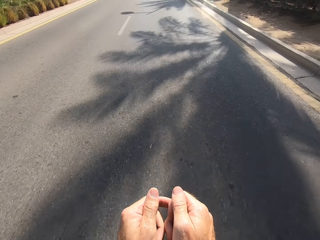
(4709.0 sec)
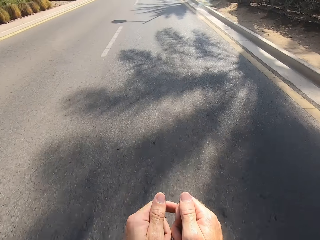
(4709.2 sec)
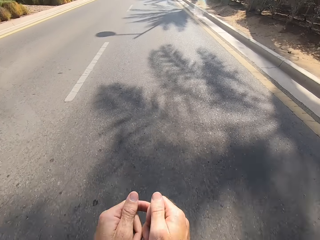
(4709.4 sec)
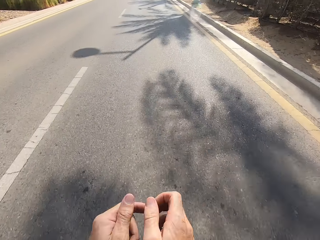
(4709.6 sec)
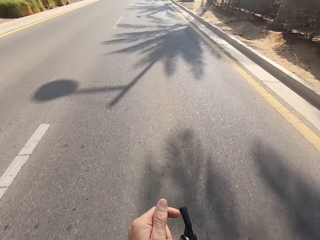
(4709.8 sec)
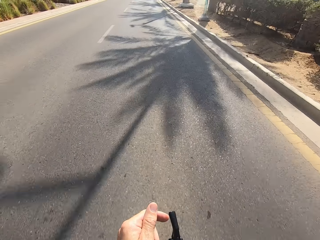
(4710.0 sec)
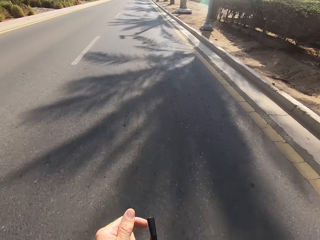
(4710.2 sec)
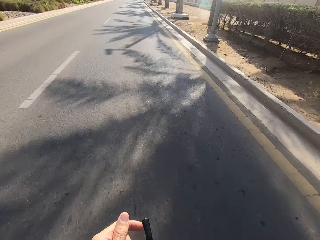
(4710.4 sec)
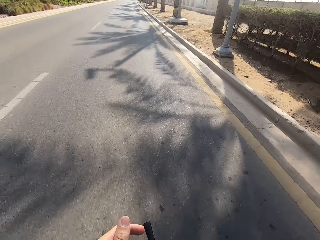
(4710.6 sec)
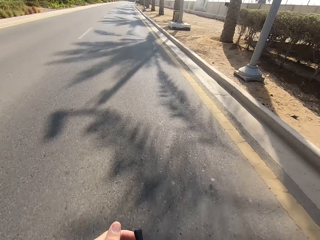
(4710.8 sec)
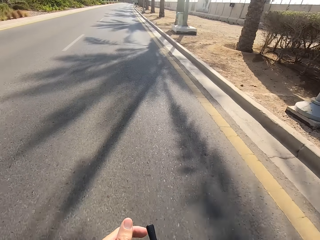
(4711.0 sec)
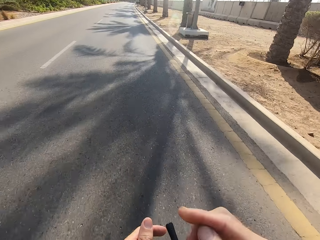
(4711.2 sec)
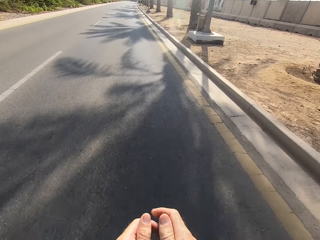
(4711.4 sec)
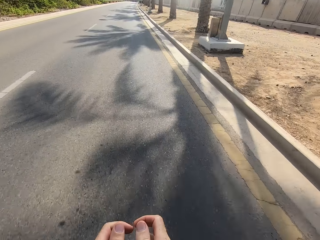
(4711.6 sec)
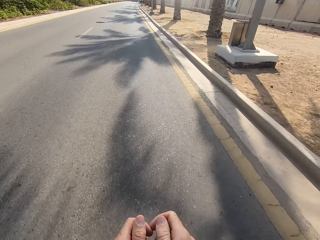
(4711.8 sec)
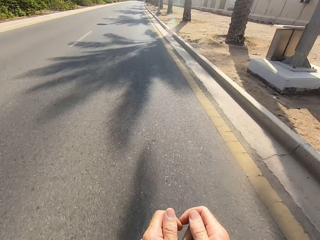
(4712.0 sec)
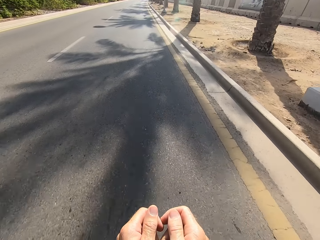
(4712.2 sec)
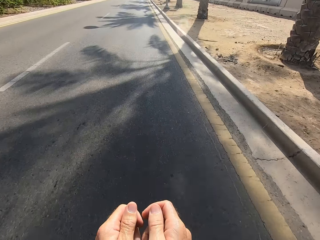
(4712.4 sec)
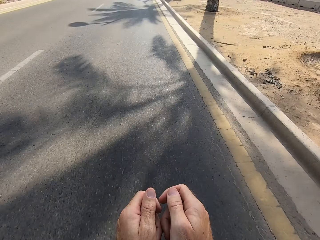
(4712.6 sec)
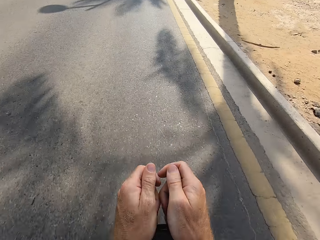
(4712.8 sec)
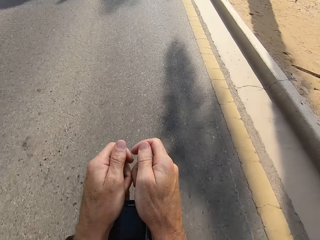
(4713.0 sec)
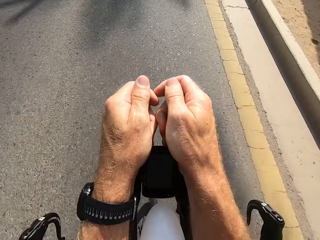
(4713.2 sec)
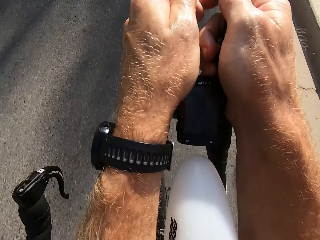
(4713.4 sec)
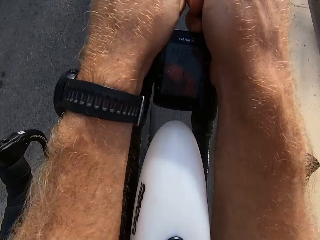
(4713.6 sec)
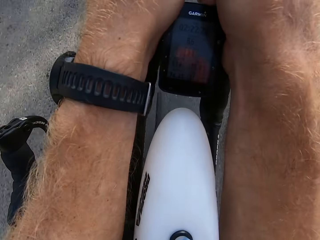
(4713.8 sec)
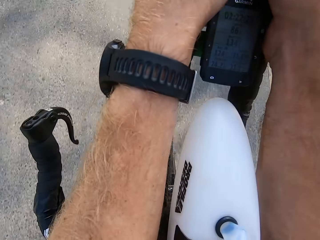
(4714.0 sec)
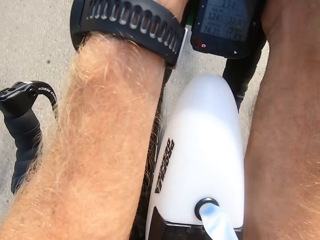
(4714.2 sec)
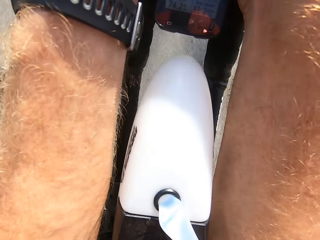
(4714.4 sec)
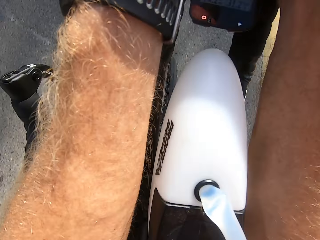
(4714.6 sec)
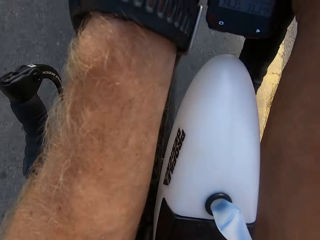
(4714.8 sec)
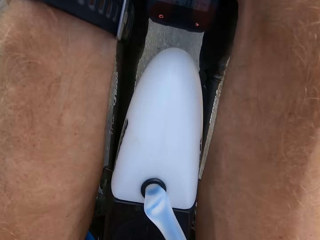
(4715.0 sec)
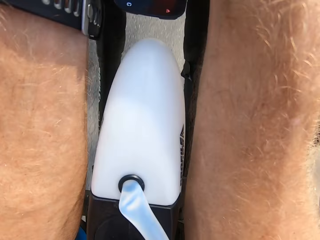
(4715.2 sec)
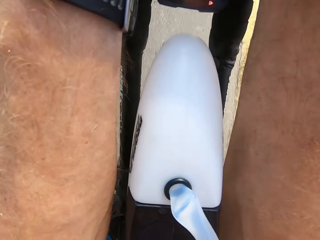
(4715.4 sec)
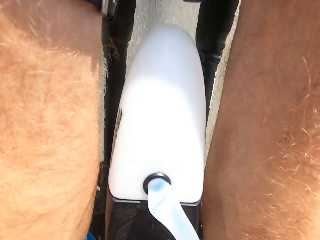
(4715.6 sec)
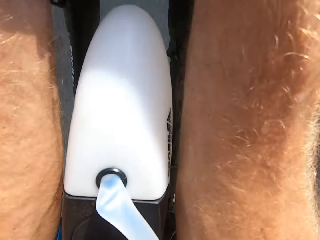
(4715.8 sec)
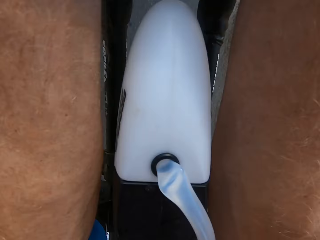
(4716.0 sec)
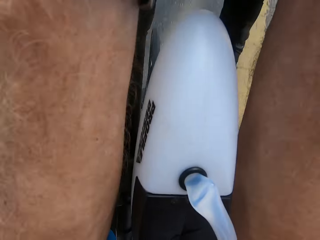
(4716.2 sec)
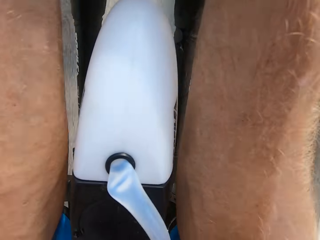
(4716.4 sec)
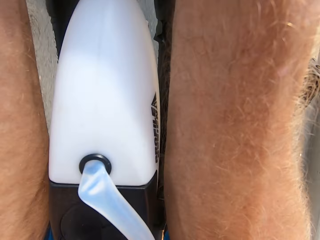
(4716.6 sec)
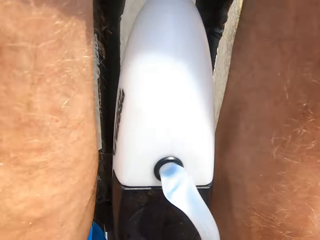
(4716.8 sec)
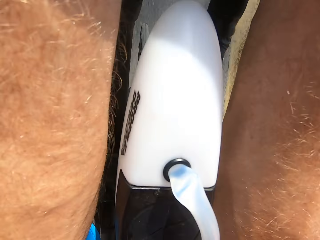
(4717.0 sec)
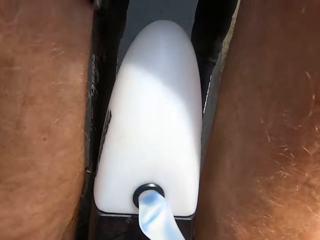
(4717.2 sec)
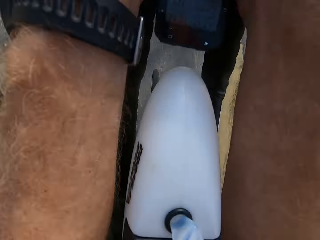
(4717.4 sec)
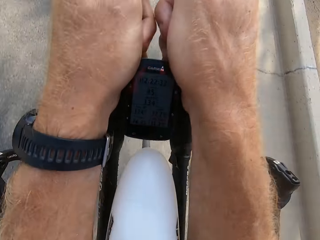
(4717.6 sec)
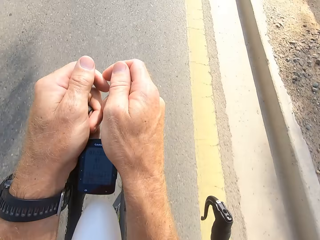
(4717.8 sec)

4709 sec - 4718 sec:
The camera wearer raises a hand. They hold the brake levers. They cycle.

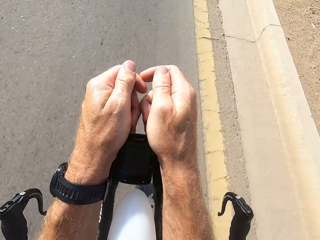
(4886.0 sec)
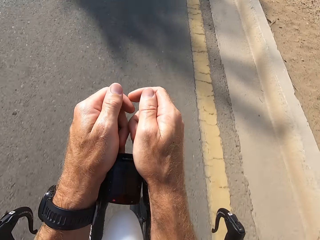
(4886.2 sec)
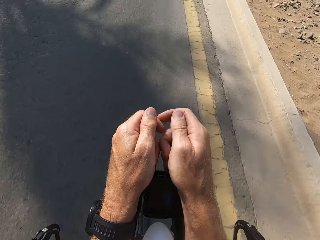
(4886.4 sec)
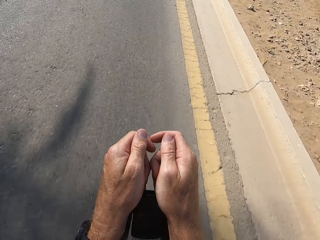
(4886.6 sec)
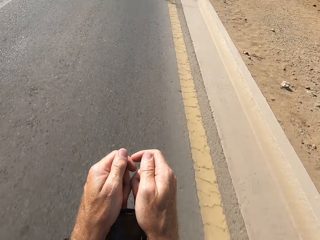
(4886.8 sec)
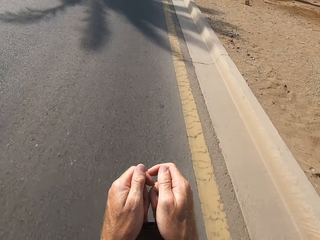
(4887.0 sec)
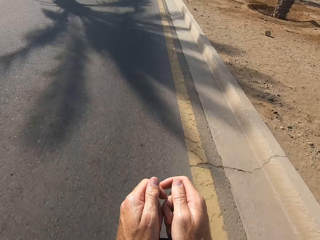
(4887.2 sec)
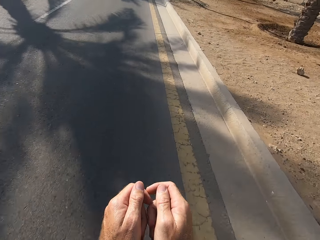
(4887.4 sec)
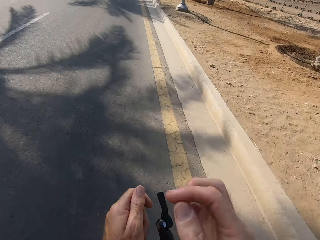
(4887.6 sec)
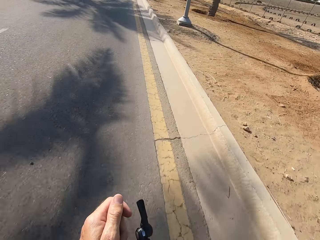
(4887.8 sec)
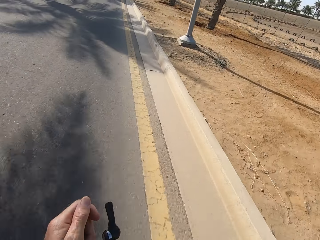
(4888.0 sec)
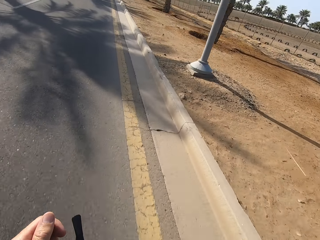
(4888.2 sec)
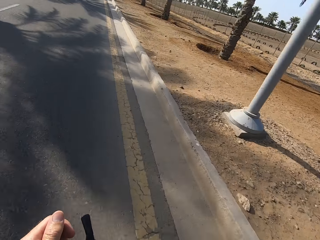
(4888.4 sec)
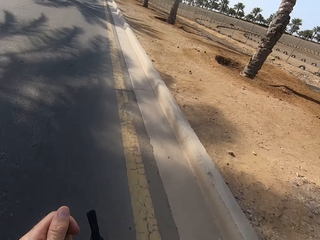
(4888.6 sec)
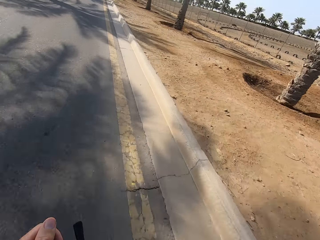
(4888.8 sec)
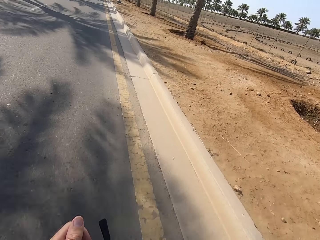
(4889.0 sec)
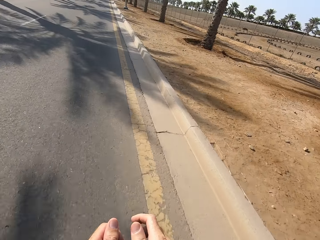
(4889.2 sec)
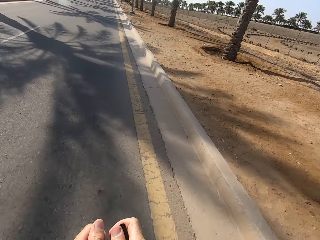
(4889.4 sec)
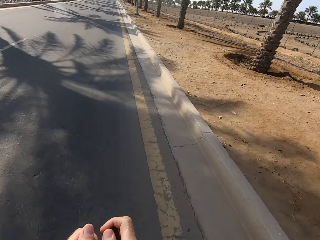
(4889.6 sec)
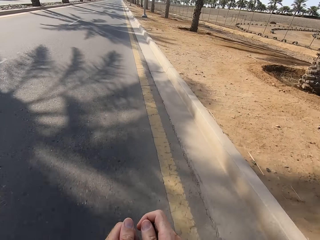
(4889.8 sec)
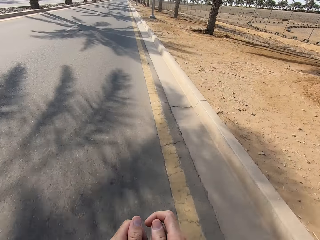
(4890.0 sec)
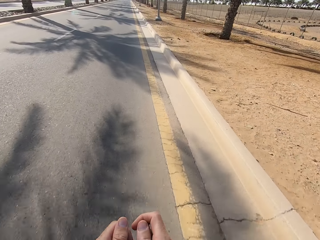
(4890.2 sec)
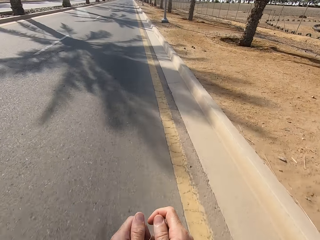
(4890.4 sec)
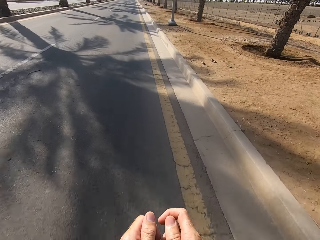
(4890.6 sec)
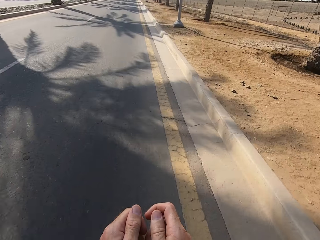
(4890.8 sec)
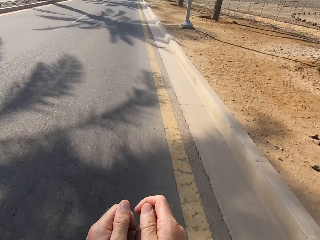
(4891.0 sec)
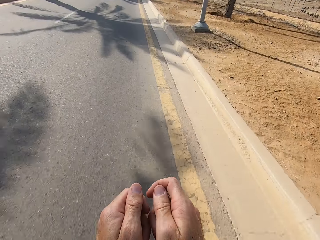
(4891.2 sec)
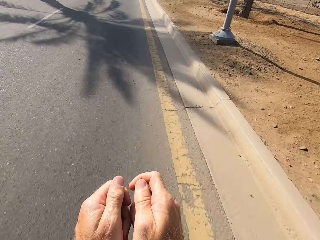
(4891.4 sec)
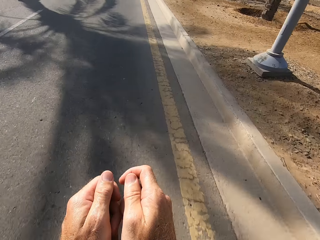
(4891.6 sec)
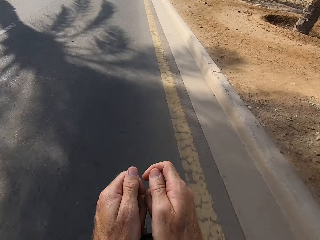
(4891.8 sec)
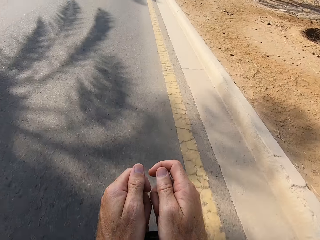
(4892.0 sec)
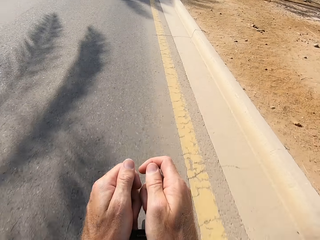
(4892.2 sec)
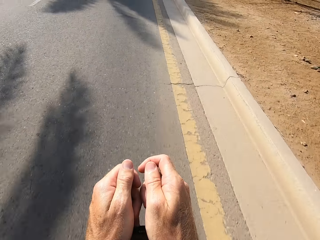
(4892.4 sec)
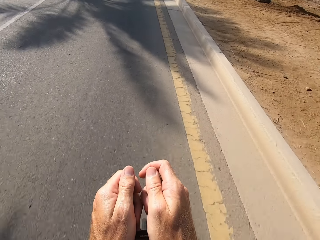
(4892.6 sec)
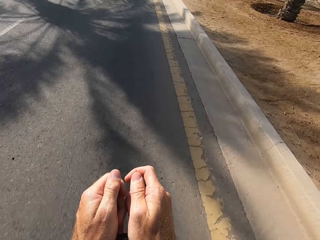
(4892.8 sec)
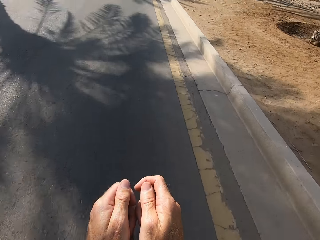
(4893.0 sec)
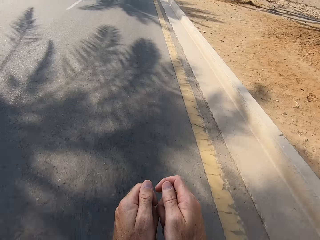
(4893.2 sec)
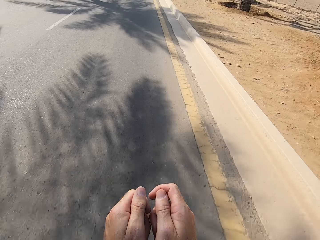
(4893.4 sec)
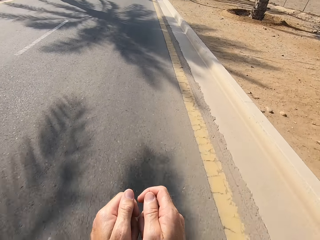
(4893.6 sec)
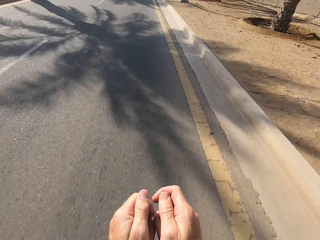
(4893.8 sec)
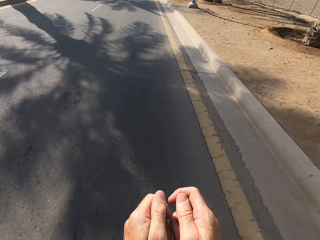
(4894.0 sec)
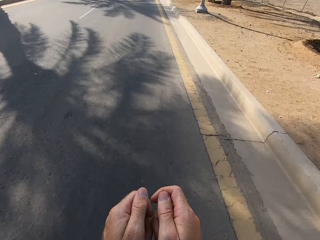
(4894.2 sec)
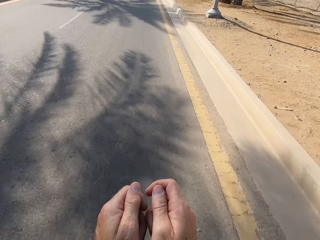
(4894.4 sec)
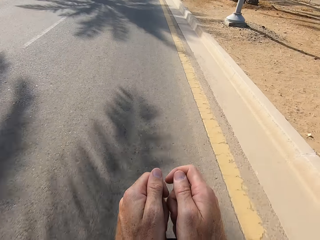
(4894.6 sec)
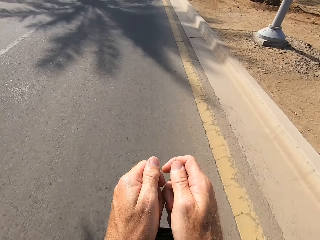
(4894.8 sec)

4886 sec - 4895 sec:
The camera wearer raises a hand. They hold the brake lever with hands.
